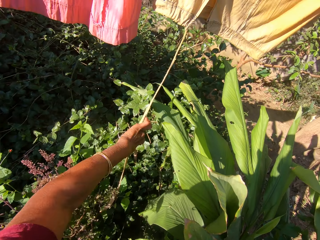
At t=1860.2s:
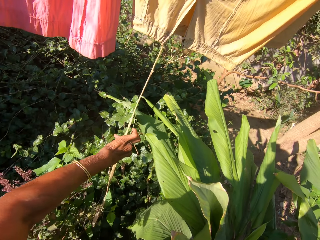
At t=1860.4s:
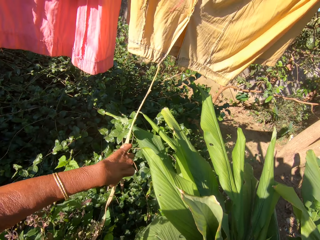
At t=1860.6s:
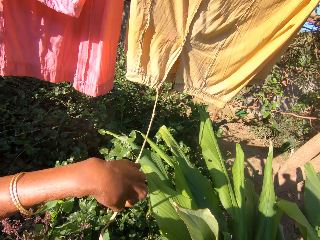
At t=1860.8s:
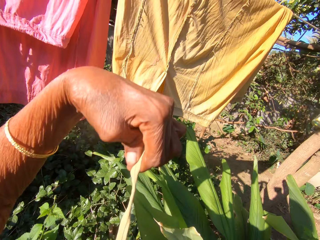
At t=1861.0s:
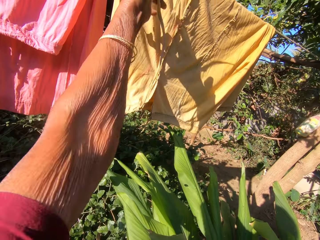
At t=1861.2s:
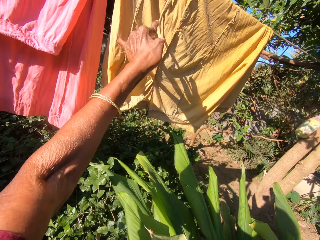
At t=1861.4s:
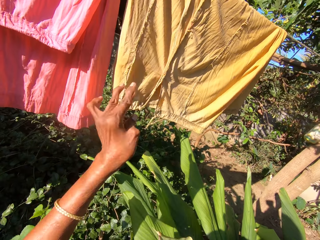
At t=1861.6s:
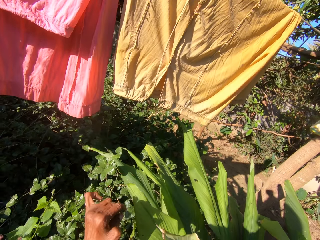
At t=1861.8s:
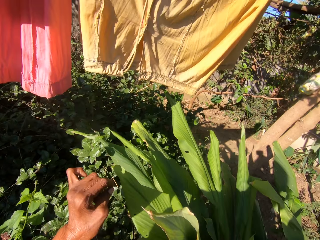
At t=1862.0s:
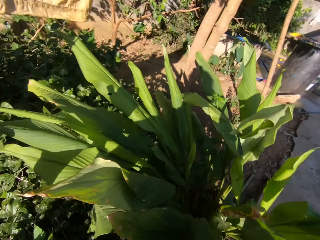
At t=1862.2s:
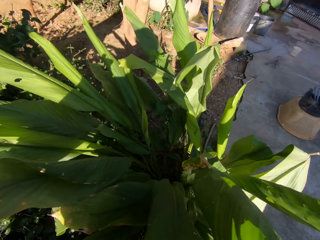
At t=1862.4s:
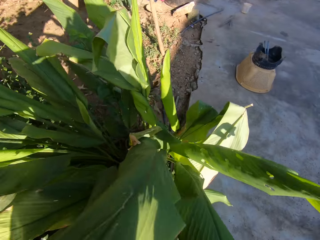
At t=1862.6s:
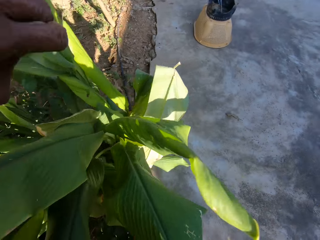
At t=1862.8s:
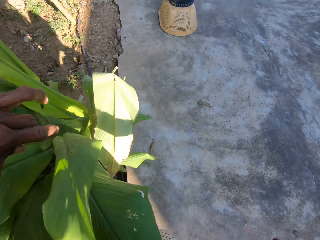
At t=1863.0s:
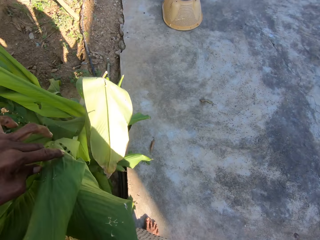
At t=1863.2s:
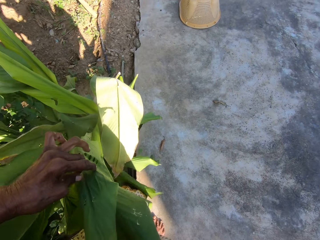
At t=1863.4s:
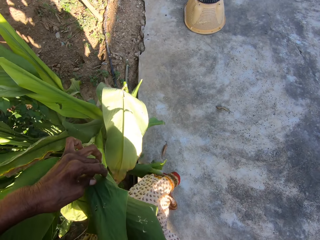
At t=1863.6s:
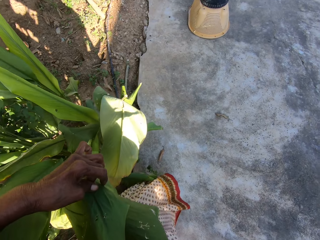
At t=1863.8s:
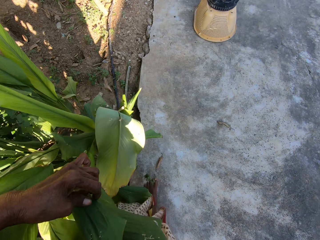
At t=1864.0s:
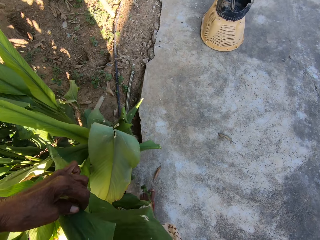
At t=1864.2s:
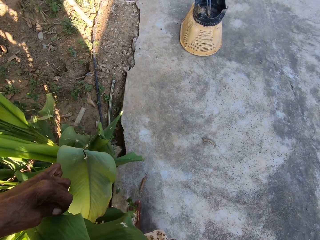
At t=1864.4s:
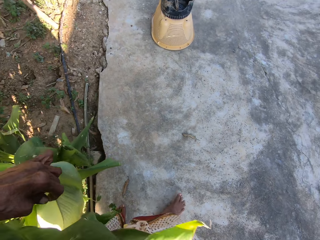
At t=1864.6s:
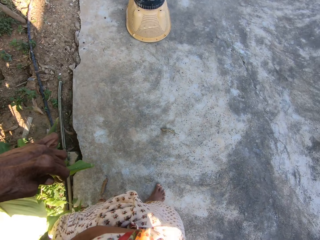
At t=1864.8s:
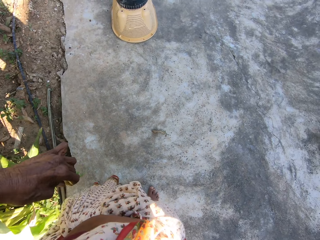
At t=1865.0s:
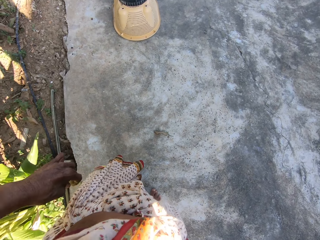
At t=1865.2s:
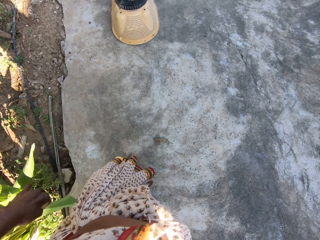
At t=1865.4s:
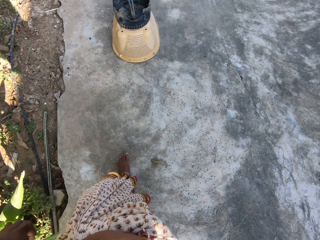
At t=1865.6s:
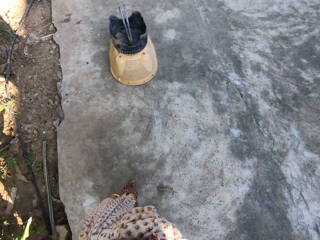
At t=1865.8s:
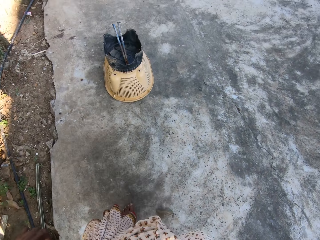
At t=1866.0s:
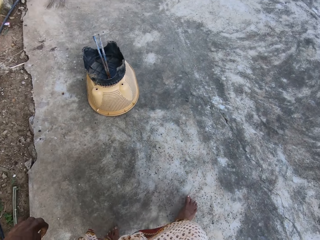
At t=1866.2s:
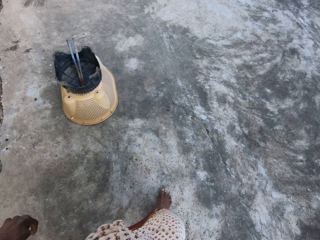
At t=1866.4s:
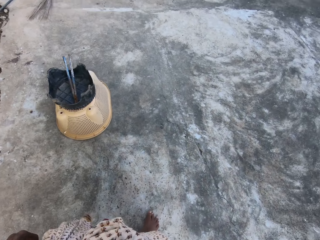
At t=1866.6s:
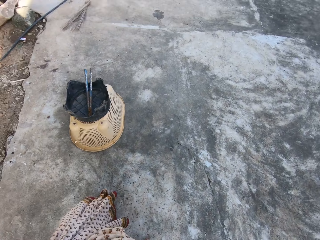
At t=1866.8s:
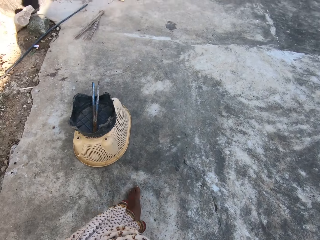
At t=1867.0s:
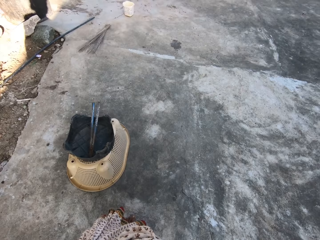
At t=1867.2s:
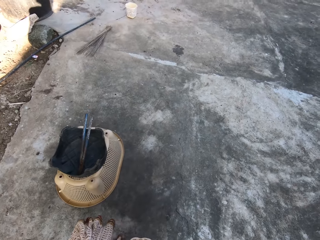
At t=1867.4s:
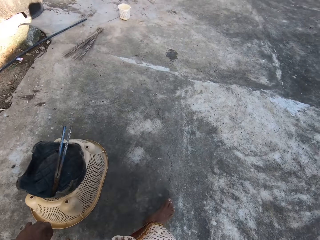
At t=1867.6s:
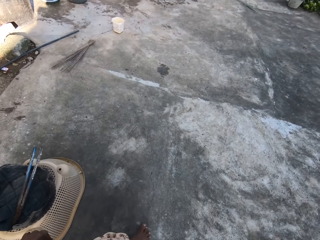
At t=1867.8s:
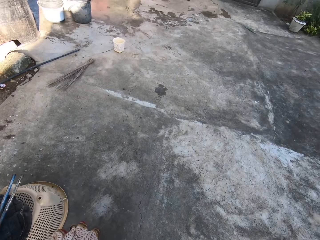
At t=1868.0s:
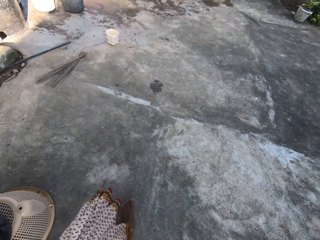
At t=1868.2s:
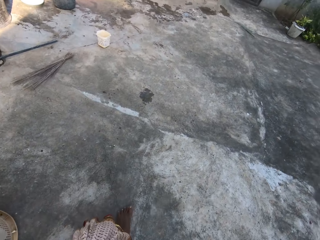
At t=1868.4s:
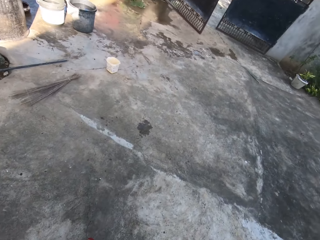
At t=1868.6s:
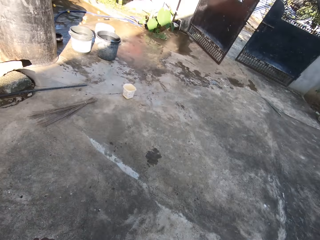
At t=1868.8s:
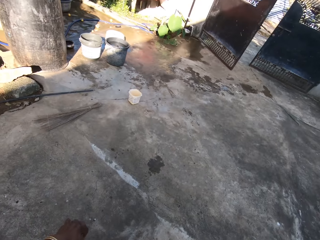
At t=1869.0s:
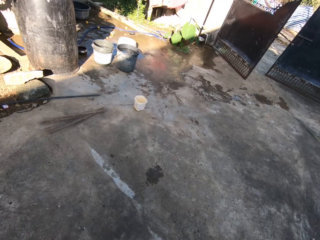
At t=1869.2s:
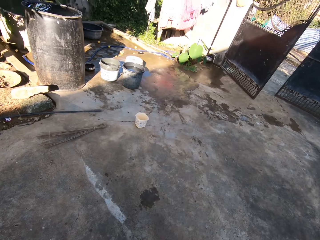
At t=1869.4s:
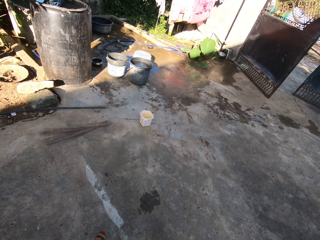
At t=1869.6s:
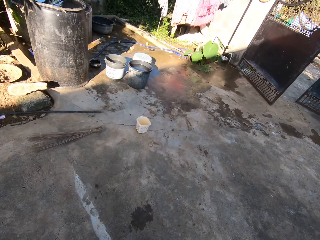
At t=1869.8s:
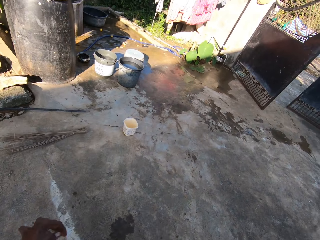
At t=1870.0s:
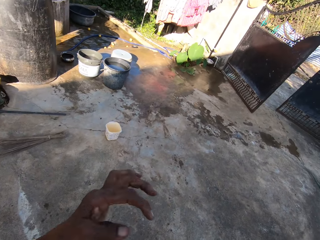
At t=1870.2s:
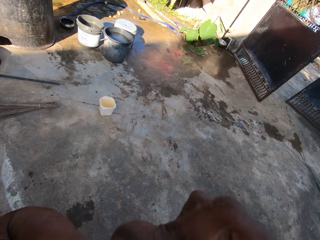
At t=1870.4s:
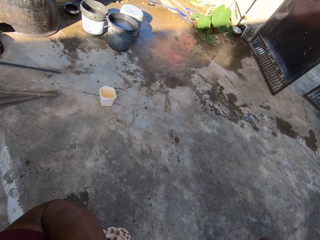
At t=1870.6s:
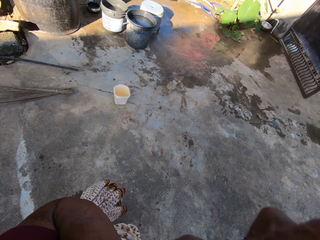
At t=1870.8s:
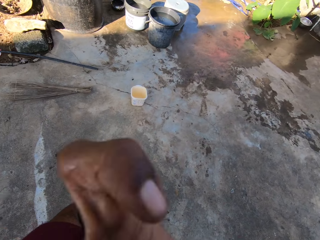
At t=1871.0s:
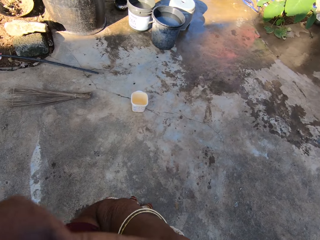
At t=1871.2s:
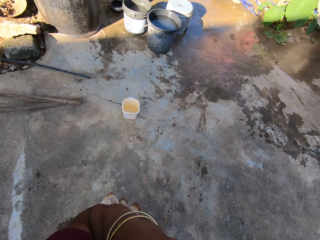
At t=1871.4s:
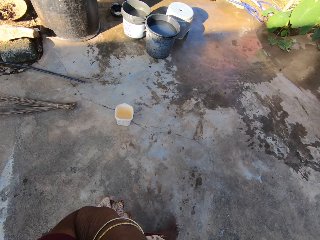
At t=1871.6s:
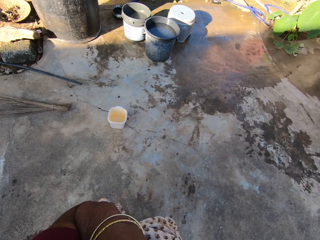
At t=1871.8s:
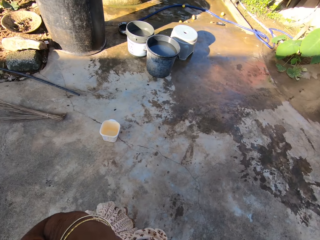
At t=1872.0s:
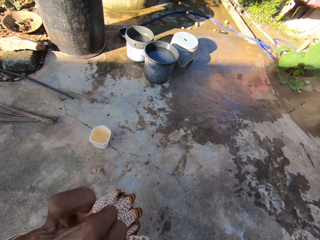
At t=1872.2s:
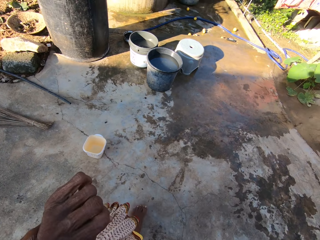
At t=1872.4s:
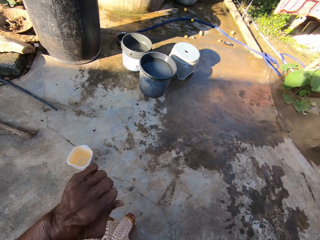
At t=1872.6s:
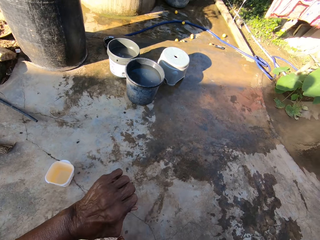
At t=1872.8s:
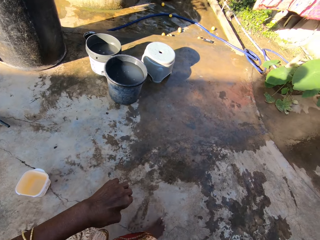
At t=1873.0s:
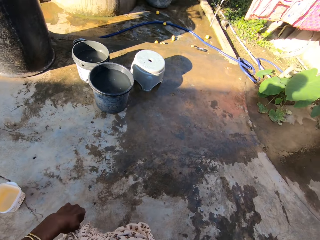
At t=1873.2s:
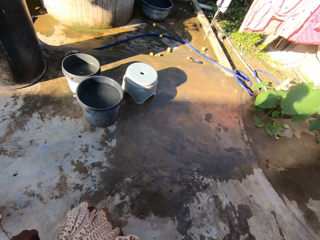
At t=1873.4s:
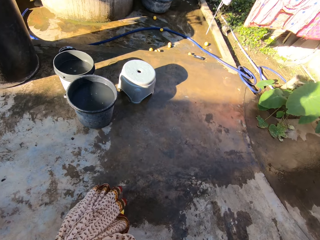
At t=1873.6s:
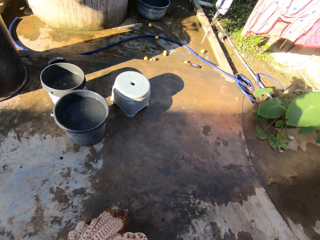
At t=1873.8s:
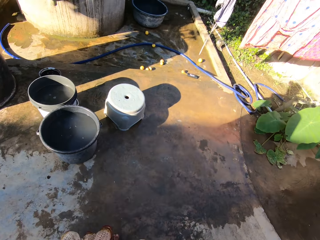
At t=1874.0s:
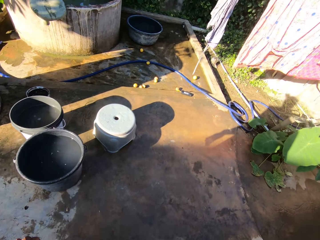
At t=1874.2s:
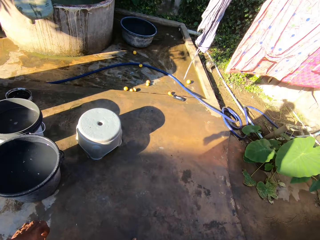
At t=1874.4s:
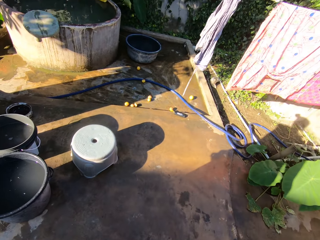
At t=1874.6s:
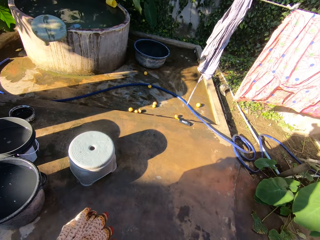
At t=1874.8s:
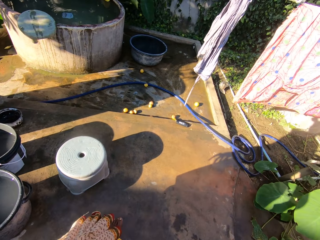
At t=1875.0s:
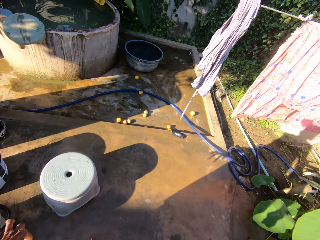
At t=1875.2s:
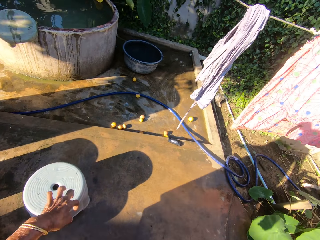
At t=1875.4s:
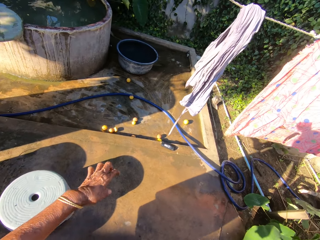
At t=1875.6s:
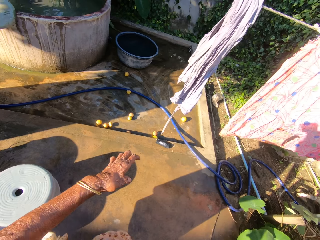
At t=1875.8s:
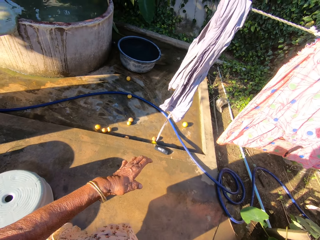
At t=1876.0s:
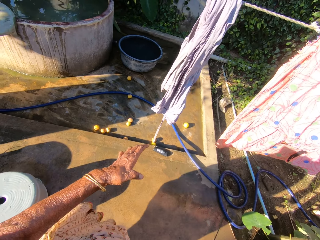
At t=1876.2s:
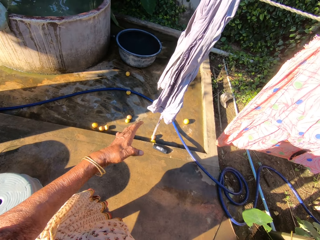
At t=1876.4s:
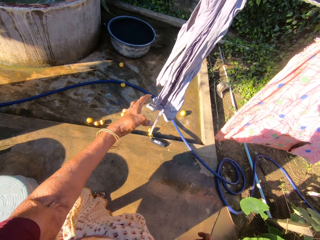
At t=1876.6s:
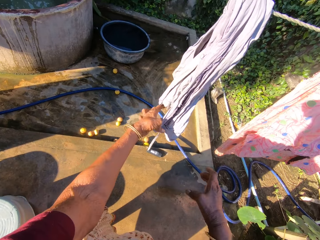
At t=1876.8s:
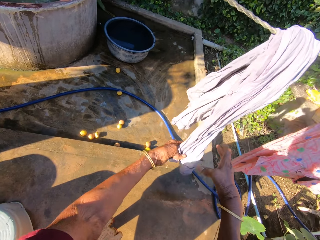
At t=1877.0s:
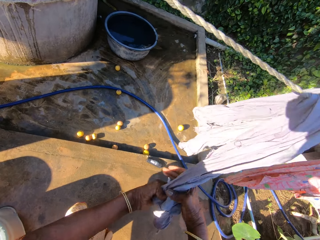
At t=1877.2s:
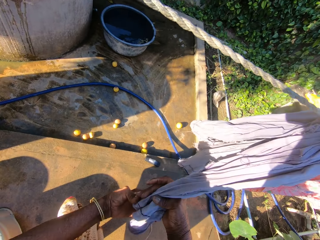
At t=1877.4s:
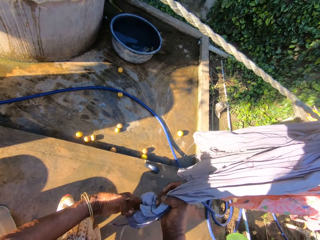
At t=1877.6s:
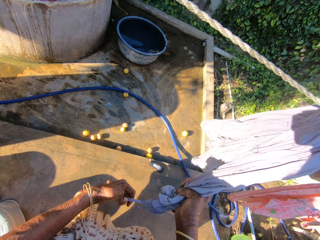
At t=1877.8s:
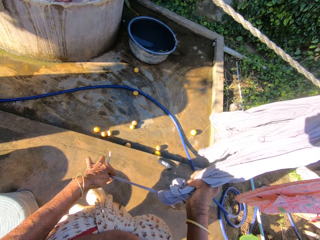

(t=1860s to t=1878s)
The camera wearer walks towards a hanging line. They do something. They adjust the cloth on the hanging line. They hold the cloth on the line.

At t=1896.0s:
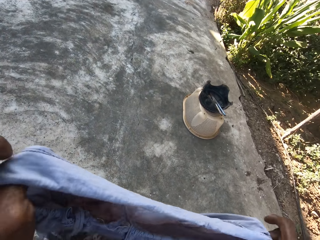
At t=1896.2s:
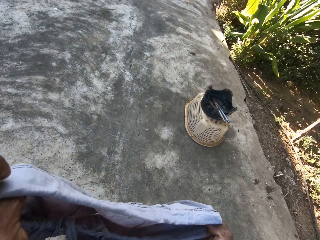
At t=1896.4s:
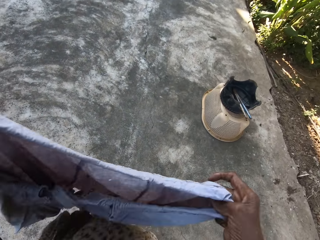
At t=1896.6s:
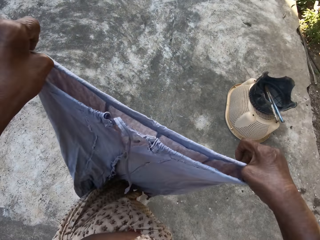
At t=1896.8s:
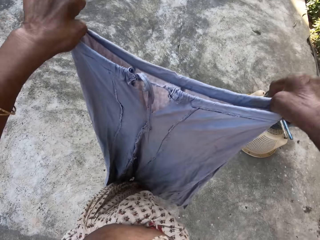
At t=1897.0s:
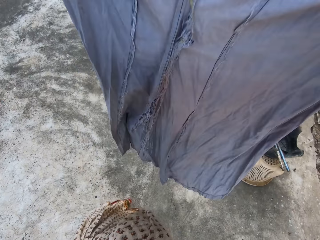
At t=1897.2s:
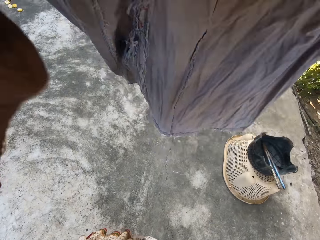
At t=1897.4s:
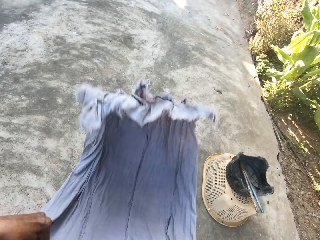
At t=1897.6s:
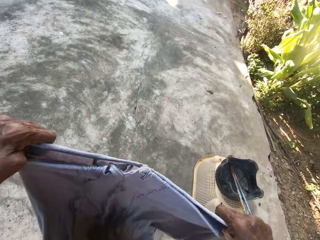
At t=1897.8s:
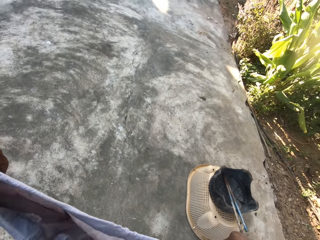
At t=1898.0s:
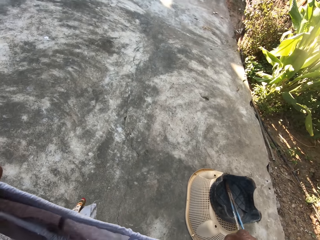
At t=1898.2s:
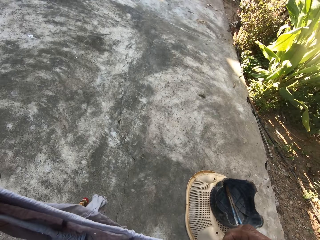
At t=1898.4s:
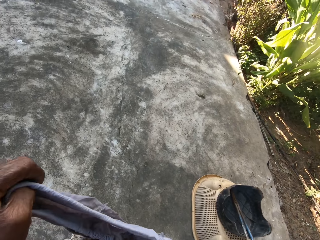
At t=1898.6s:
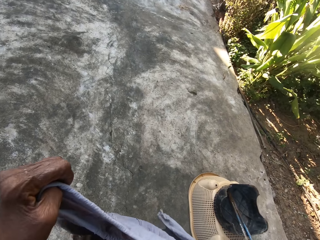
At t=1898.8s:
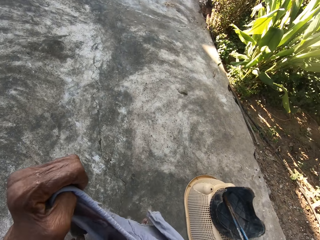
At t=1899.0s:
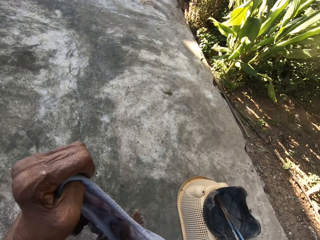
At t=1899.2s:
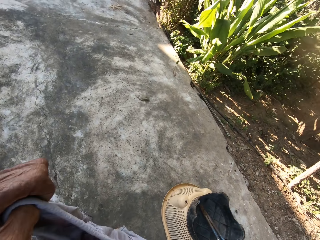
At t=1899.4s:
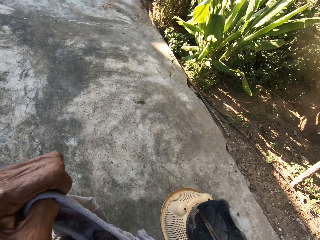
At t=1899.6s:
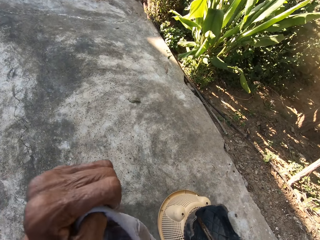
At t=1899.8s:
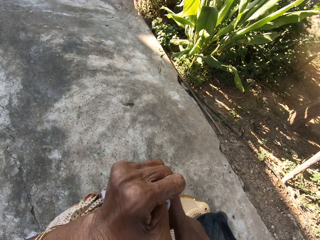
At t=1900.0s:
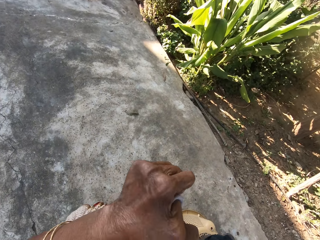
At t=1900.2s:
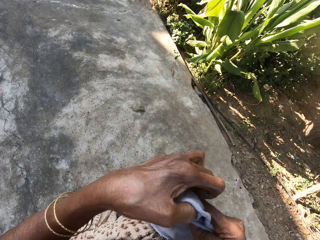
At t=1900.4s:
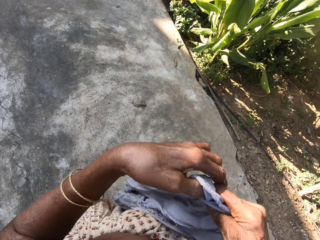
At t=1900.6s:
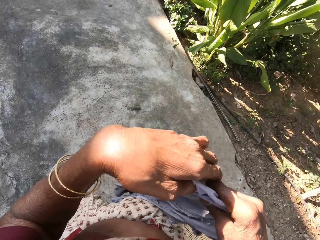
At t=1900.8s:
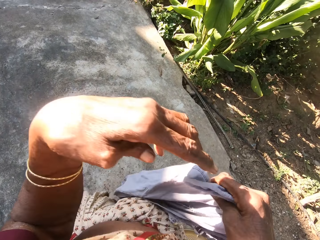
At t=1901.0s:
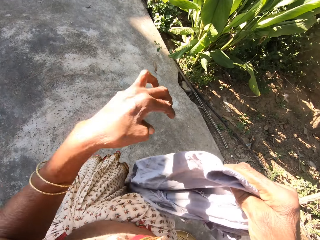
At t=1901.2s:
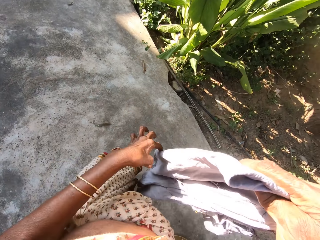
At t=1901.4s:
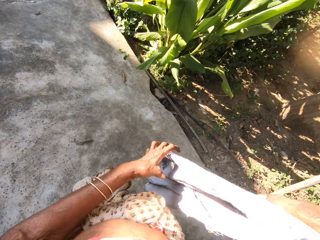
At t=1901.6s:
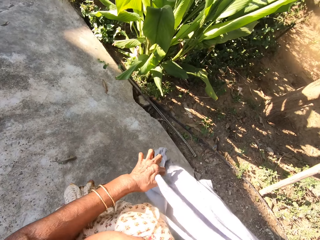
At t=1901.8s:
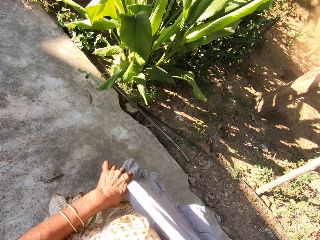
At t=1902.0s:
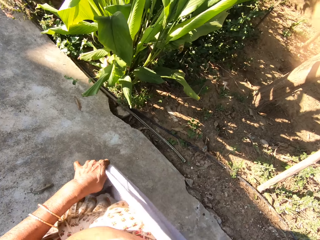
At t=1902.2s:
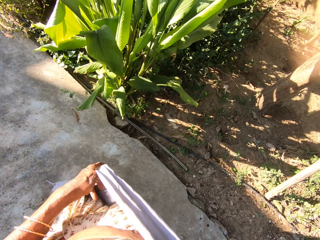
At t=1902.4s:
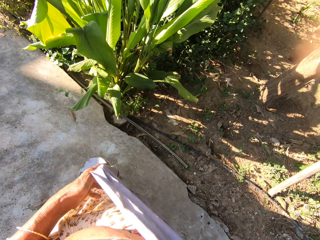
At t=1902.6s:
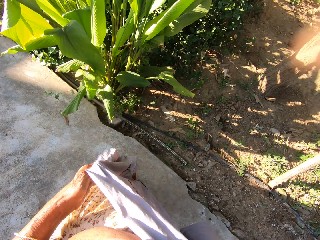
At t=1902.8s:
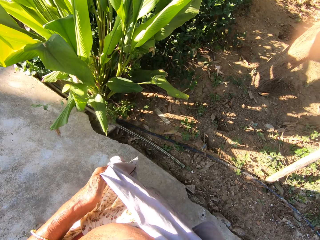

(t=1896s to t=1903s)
The camera wearer does something to a cloth on the way. They turn the cloth on the way.
